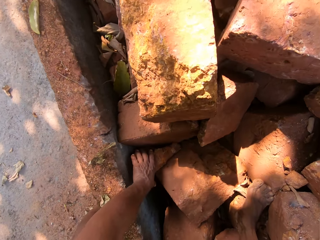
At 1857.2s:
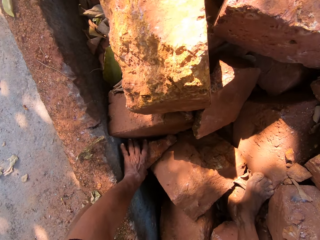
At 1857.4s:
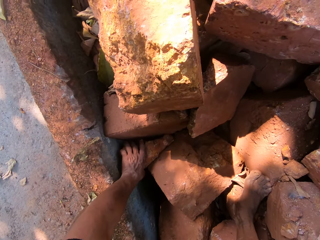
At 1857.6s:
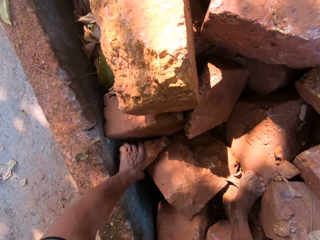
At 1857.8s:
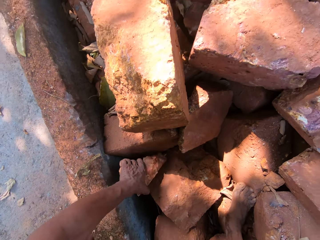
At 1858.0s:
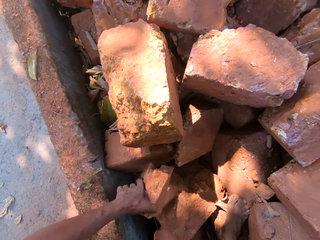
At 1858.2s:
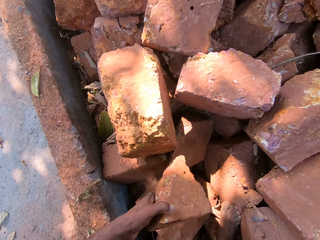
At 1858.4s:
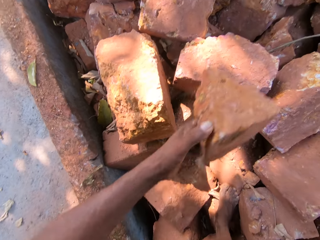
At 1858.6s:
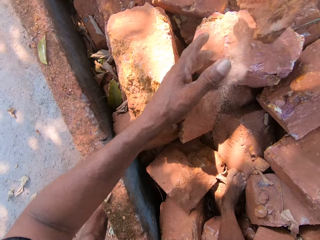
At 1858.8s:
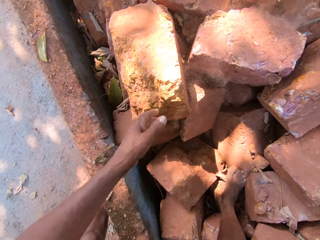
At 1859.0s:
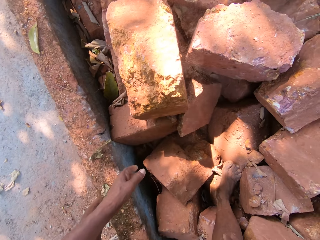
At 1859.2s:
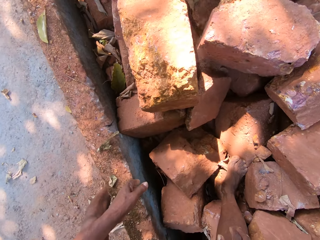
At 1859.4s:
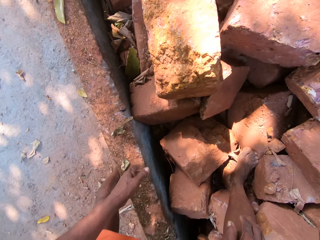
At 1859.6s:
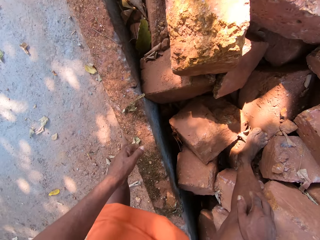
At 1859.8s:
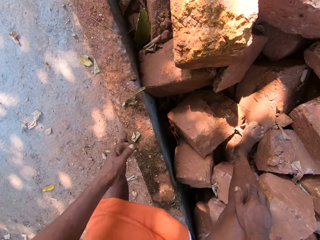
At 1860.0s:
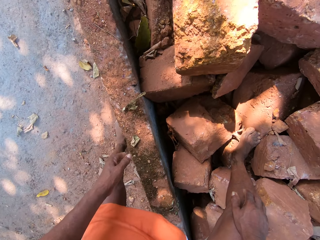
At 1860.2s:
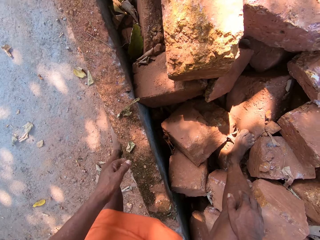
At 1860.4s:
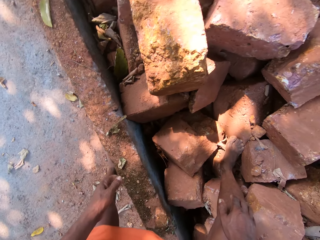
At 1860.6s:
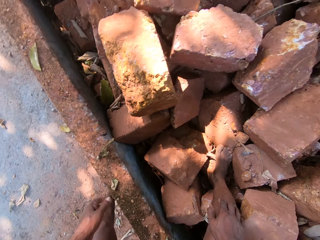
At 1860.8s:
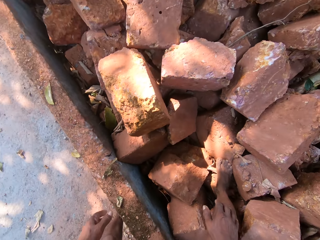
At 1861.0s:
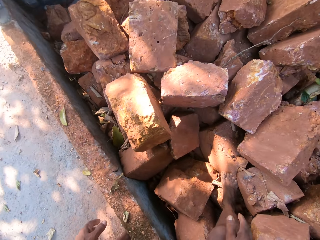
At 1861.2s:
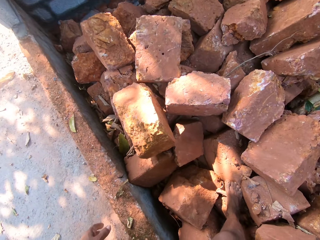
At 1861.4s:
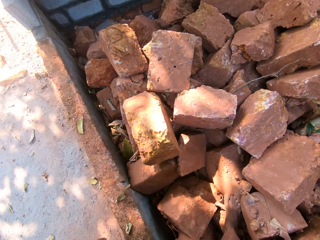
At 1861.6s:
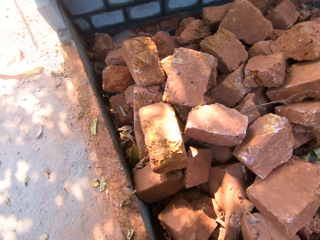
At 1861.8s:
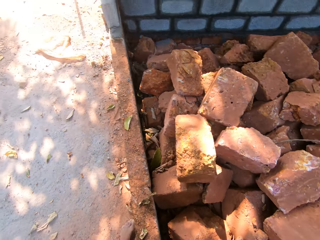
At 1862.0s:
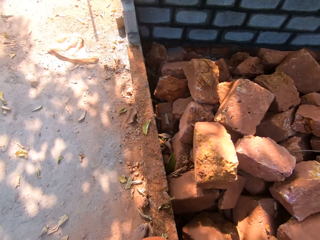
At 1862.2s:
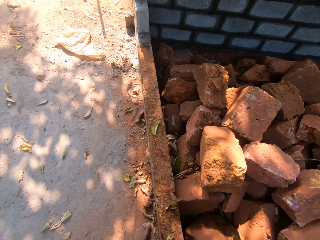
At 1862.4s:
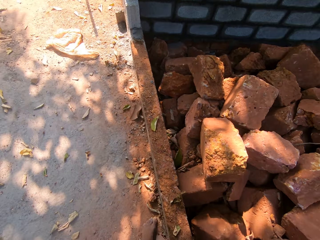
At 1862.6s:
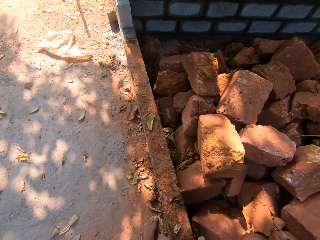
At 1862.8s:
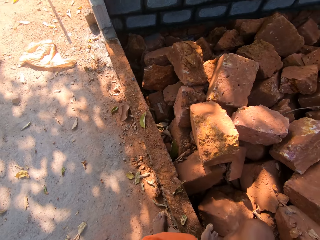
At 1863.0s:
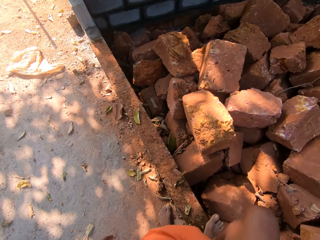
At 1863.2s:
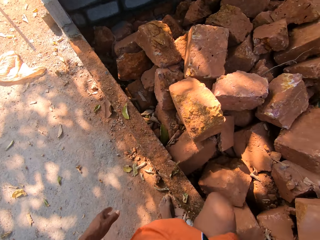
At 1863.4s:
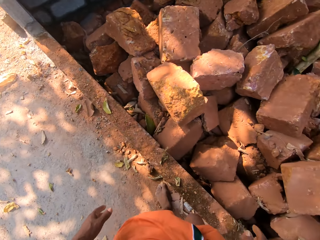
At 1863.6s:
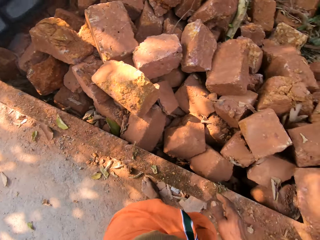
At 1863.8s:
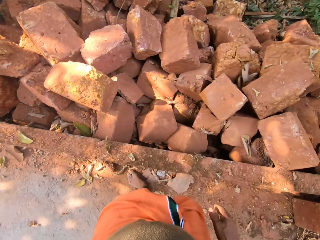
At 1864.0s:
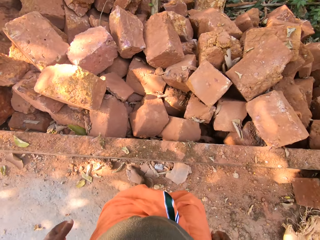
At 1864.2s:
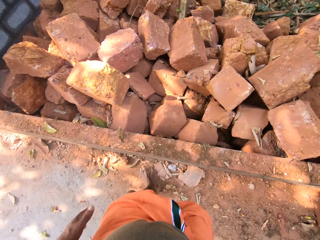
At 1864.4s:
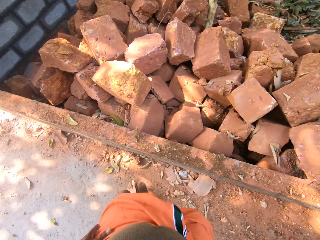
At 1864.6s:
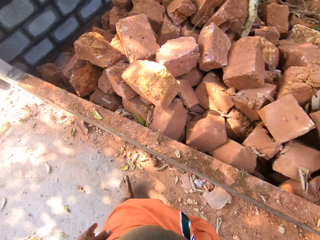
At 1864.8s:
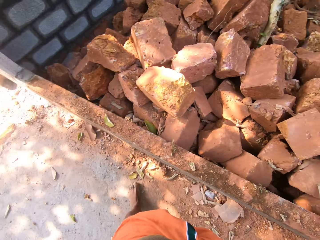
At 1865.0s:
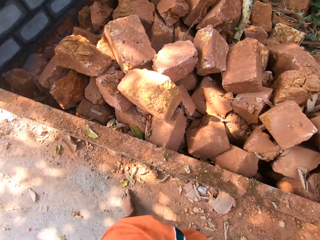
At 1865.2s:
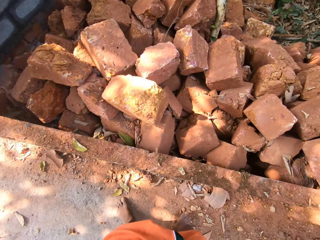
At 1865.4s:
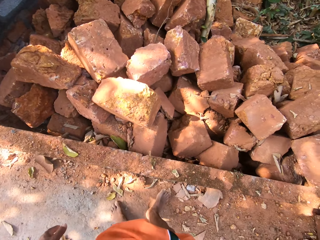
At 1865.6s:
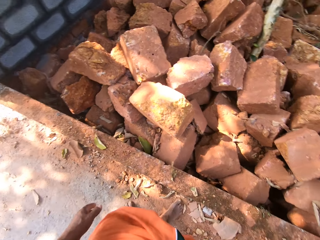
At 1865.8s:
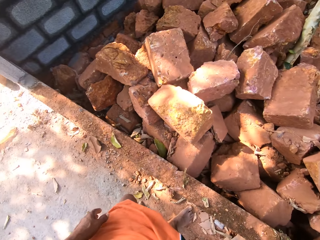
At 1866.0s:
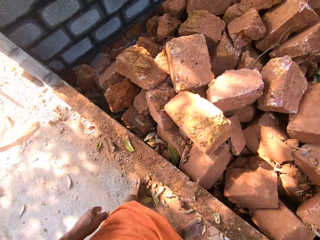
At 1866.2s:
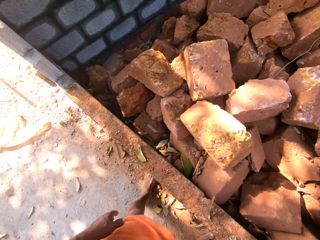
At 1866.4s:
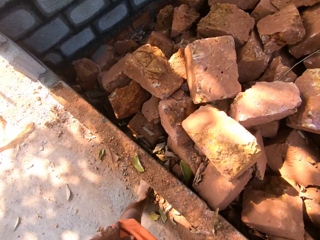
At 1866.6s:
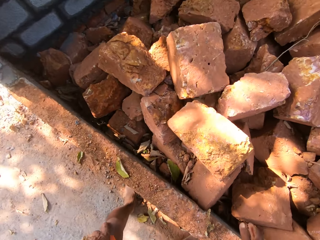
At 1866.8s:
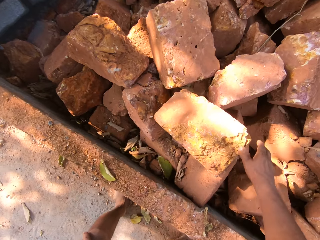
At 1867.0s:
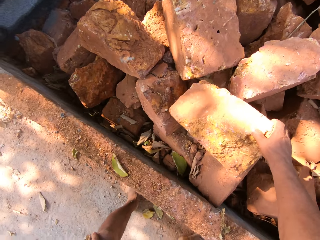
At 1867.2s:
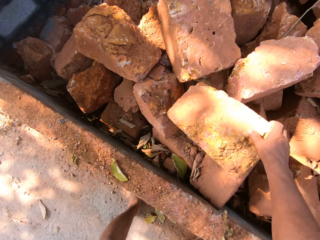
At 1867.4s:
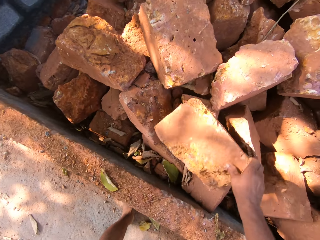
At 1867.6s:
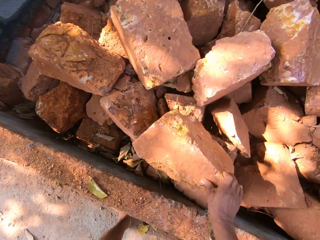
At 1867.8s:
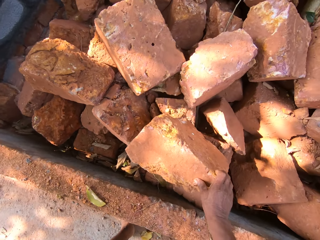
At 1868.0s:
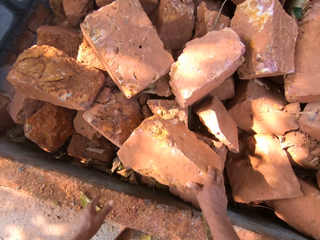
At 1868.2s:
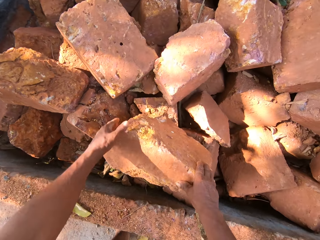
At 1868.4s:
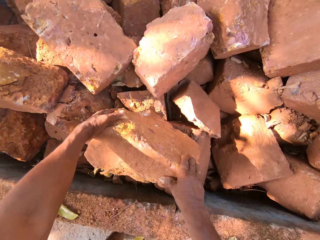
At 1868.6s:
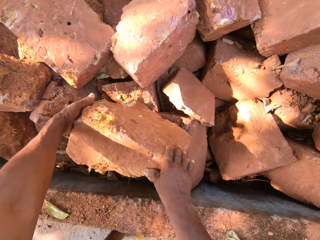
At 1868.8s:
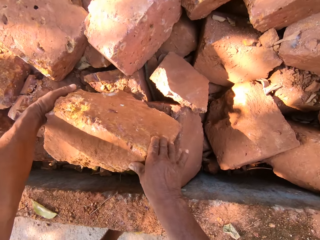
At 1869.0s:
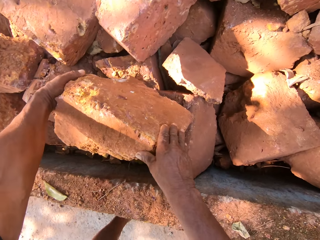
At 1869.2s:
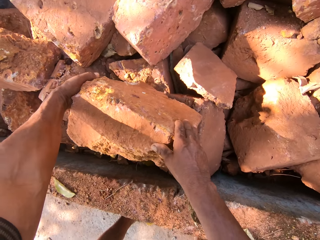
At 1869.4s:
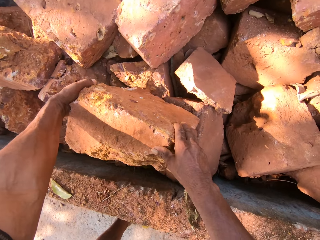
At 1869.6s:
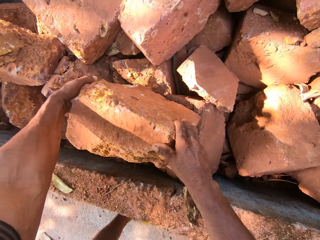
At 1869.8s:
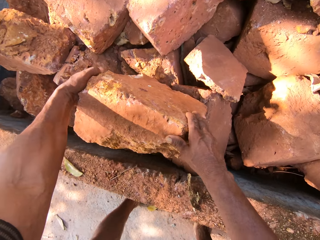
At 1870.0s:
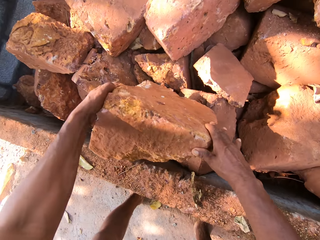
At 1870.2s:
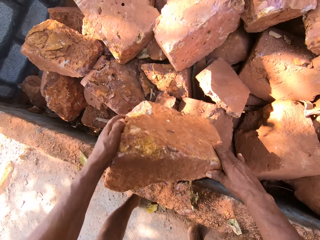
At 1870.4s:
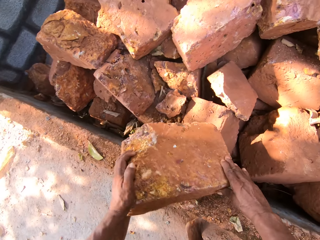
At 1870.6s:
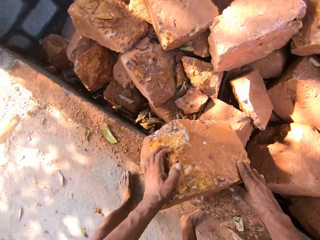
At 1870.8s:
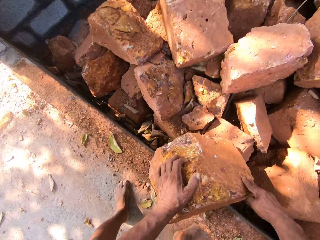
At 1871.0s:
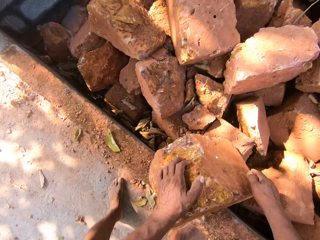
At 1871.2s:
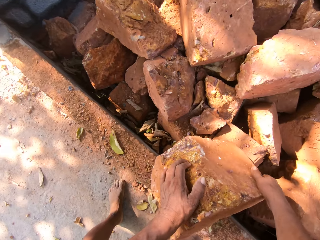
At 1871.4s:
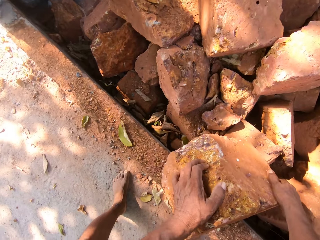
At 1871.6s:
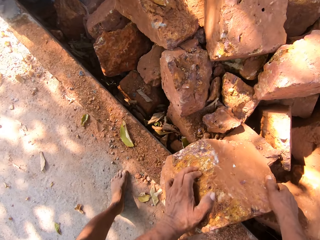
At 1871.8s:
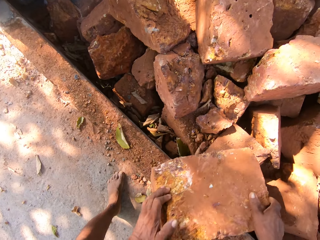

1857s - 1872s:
The camera wearer grabs a brick with his left hand. He throws the brick with his left hand. He grabs a brick with his right hand. He holds the brick with both hands. He lifts the brick with both hands.

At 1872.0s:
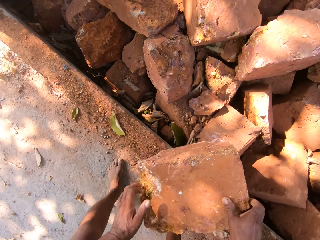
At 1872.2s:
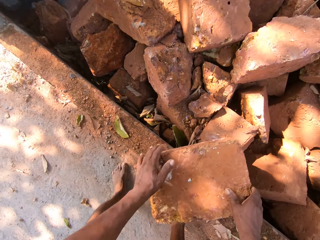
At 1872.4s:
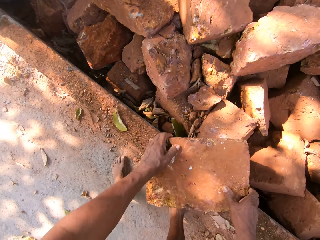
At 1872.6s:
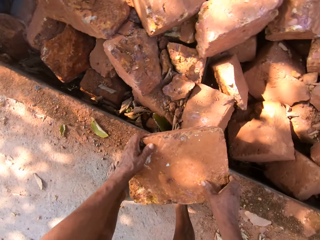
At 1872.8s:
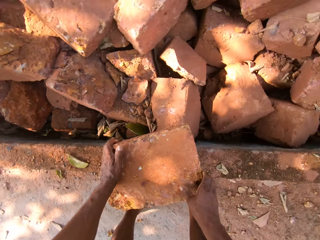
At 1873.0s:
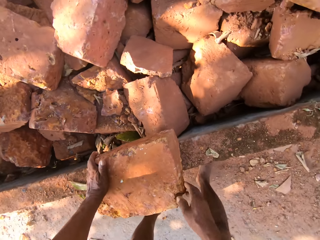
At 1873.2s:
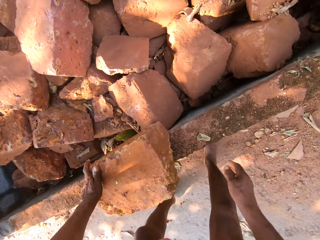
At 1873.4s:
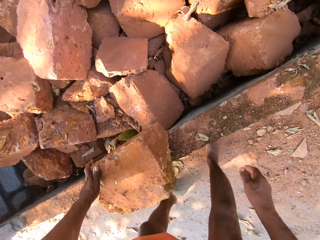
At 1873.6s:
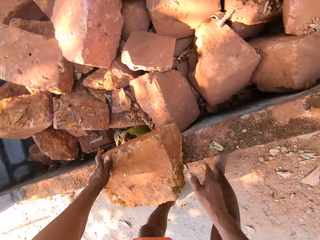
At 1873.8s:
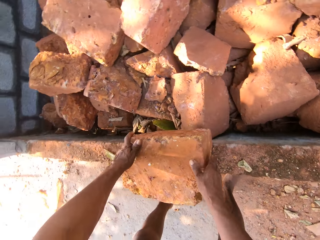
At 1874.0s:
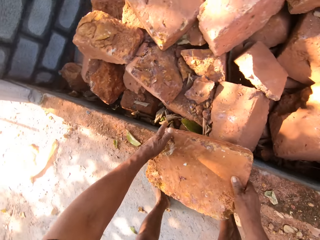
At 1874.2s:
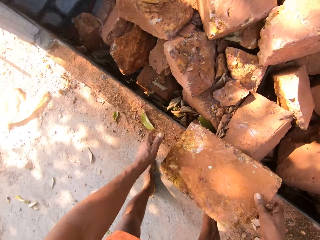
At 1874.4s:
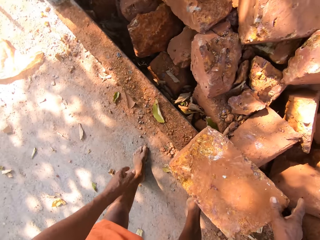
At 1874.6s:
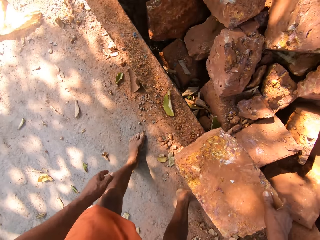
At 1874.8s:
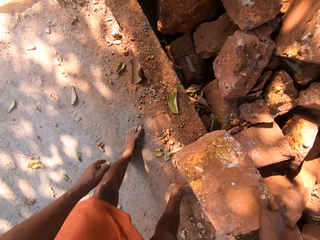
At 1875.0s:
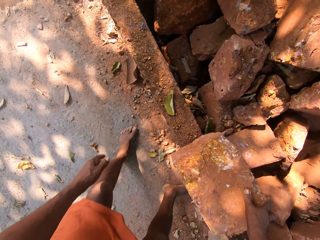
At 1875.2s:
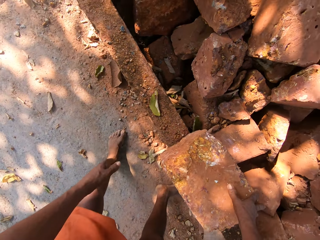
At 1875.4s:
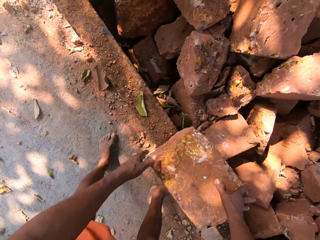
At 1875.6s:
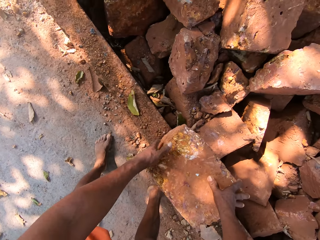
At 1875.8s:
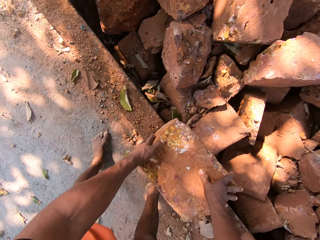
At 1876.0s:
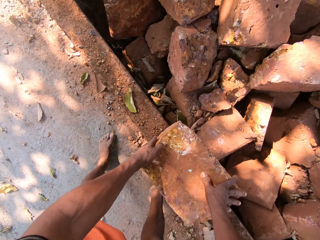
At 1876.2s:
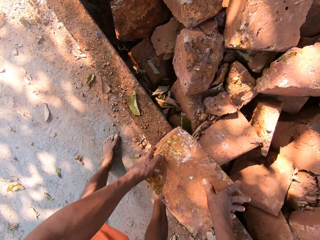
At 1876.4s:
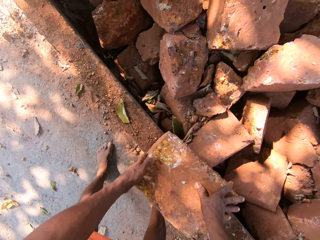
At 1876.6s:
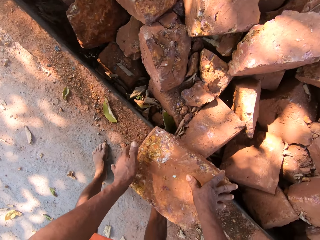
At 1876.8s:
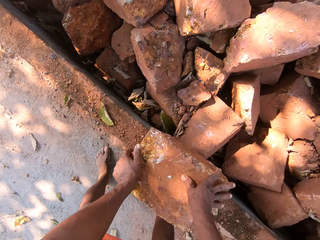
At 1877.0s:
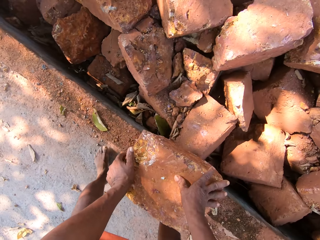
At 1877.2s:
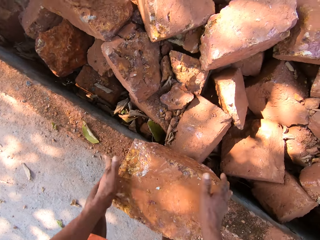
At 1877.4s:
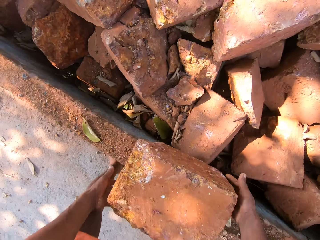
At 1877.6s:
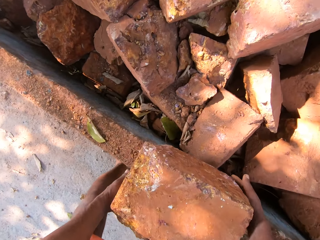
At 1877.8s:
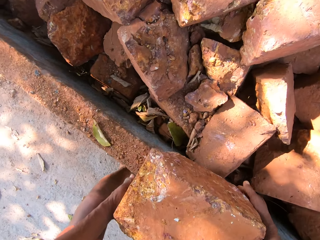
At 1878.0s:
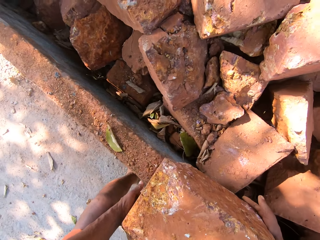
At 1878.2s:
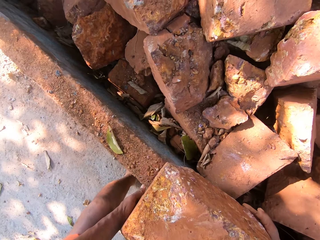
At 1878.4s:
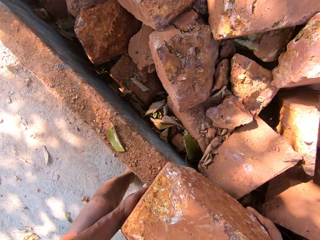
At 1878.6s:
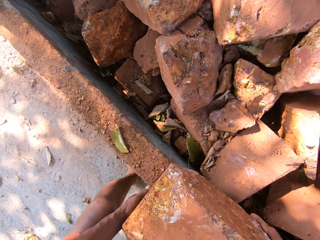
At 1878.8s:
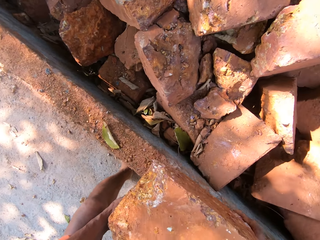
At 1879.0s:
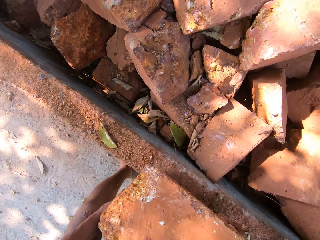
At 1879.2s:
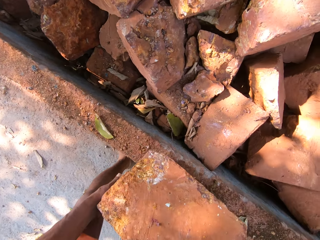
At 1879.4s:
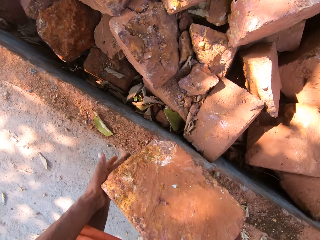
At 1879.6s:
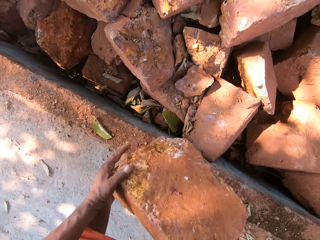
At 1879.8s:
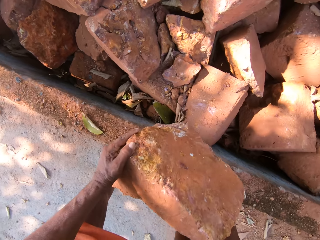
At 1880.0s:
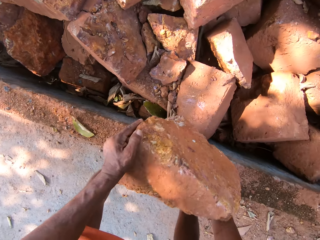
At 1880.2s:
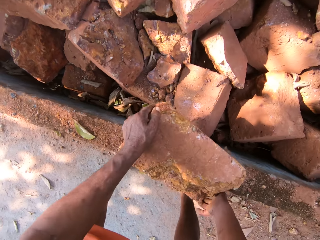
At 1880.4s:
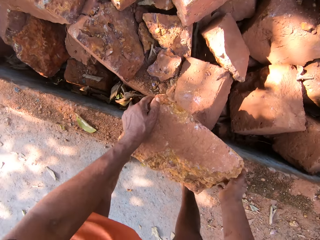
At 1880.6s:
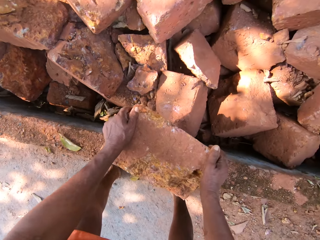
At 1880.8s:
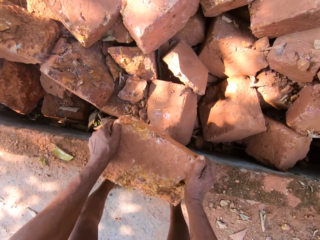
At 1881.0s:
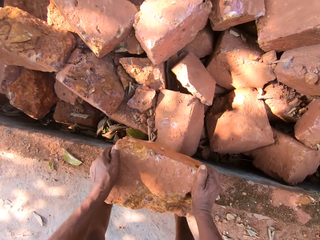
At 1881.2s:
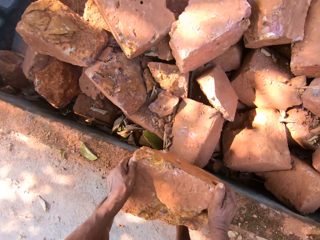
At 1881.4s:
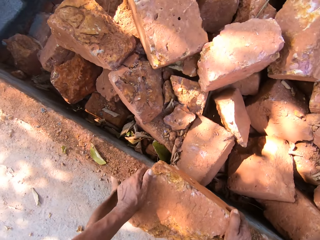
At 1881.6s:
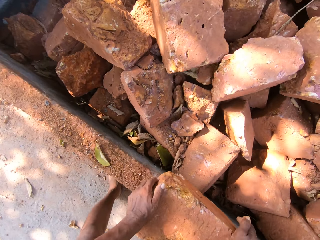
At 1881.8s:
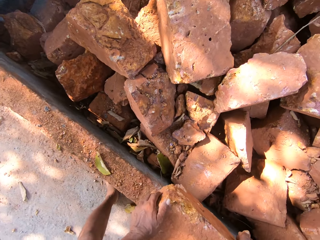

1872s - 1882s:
The camera wearer turns the brick with both hands.
